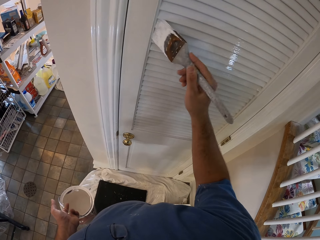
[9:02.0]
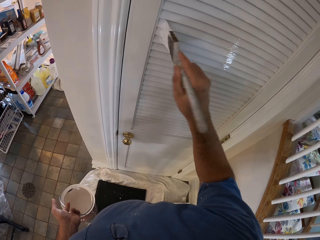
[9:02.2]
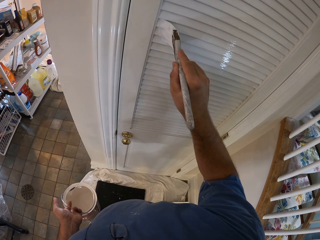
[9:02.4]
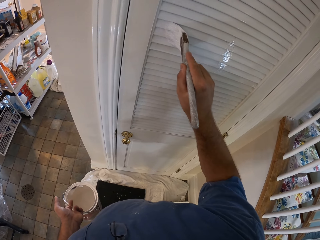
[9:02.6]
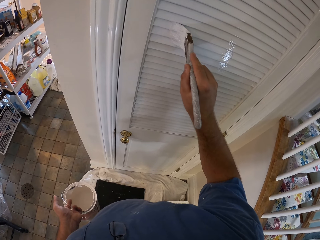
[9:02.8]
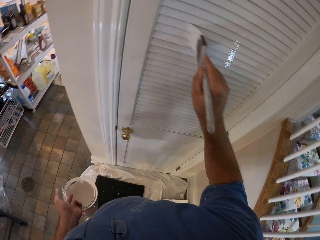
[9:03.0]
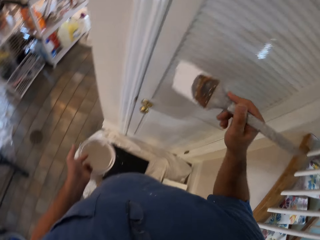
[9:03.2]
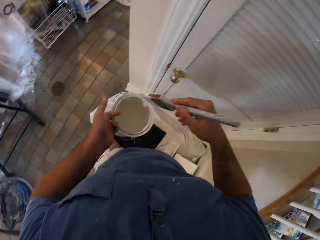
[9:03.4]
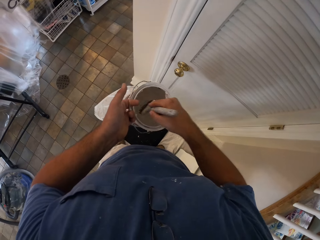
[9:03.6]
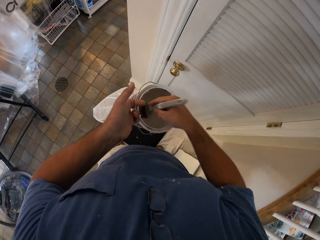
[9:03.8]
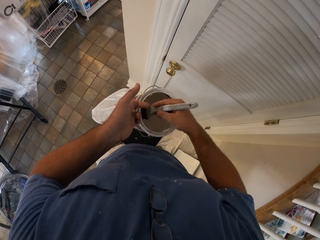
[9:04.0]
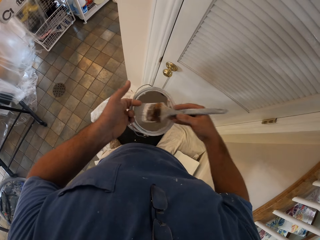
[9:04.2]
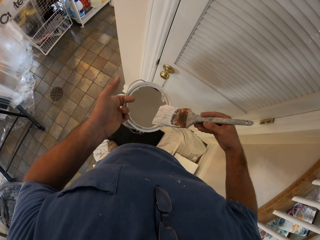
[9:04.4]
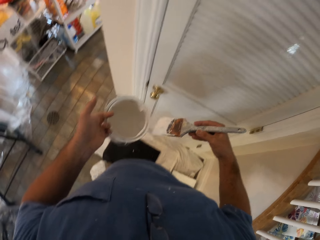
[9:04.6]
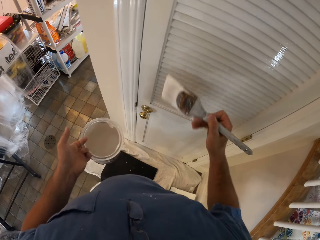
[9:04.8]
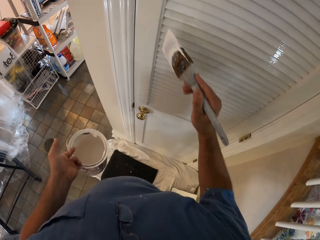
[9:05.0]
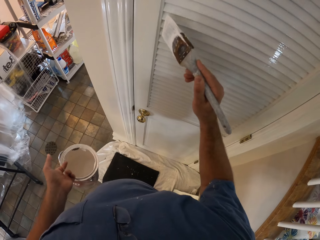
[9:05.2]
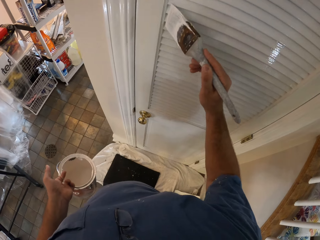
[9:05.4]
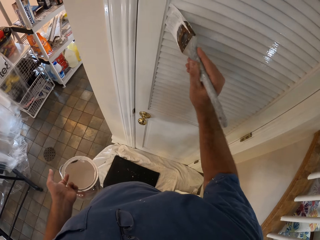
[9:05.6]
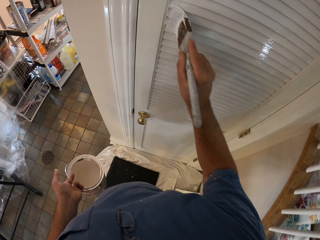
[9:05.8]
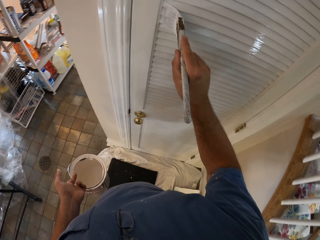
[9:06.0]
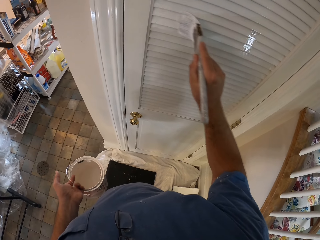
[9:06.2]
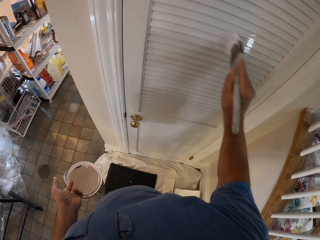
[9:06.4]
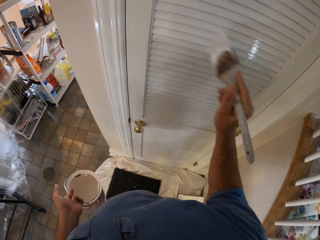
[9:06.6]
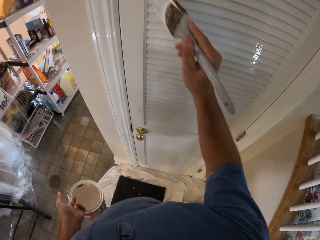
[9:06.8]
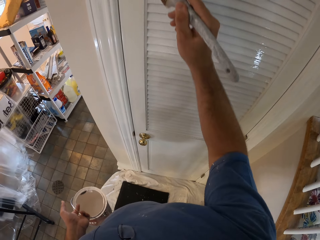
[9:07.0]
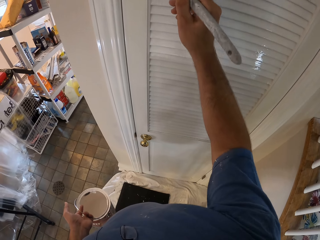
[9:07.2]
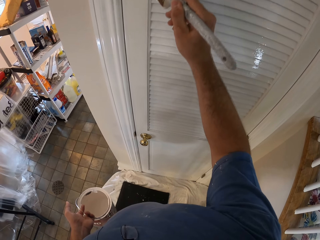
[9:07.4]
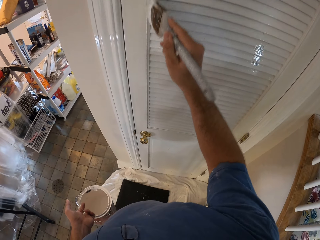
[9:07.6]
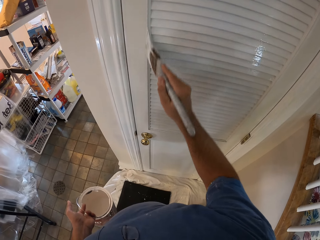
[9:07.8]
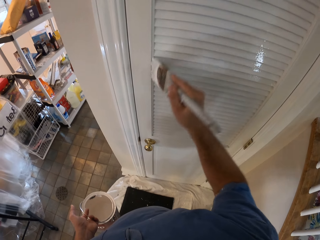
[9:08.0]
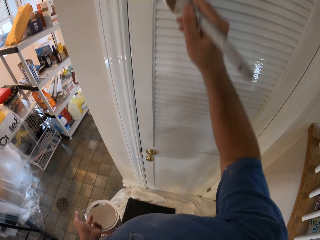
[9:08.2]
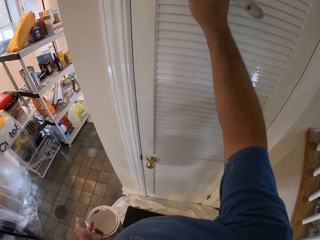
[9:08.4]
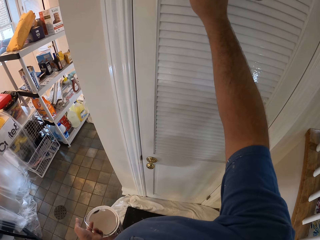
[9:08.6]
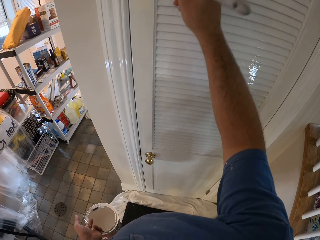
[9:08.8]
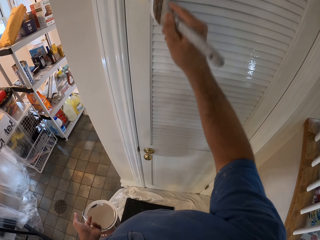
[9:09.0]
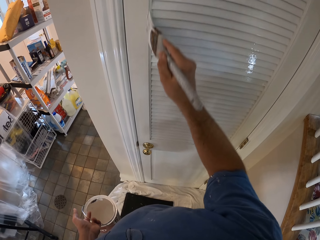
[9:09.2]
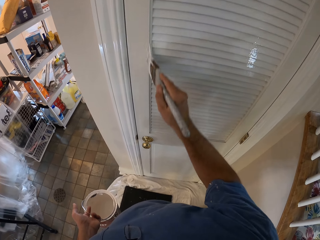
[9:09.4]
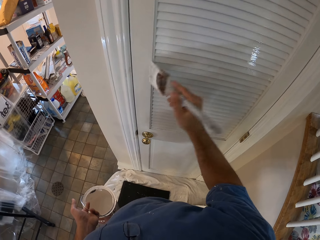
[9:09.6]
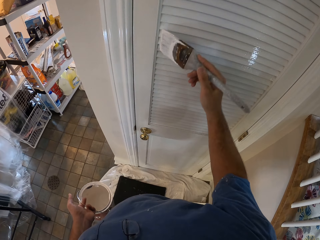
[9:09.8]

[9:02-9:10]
The camera wearer dips the paint brush into the paint container. He removes the paint brush from the paint container. He paints the door with the paint brush in his right hand.

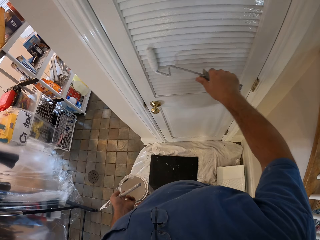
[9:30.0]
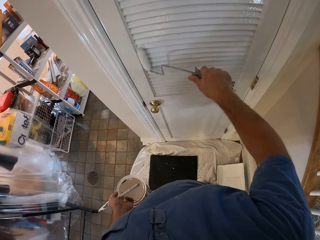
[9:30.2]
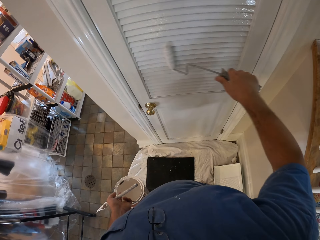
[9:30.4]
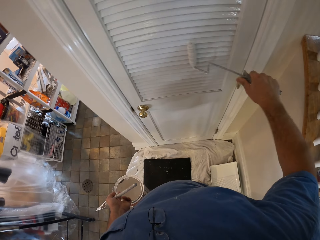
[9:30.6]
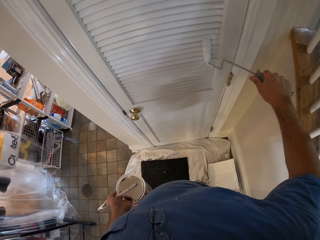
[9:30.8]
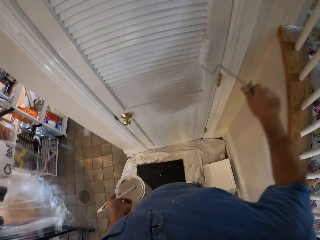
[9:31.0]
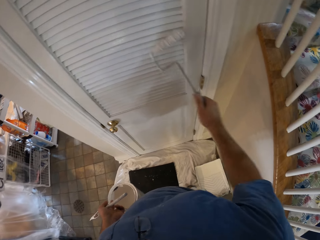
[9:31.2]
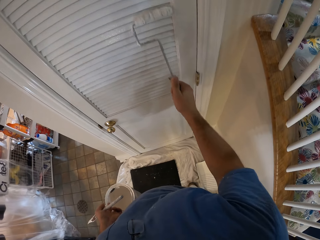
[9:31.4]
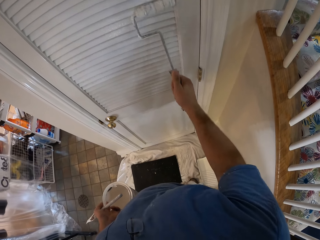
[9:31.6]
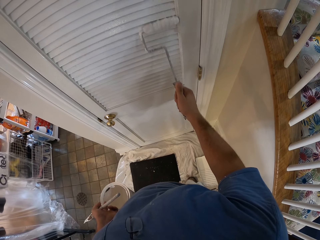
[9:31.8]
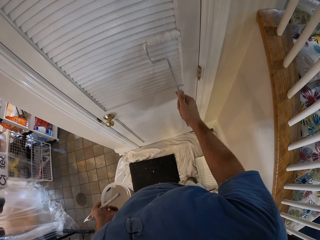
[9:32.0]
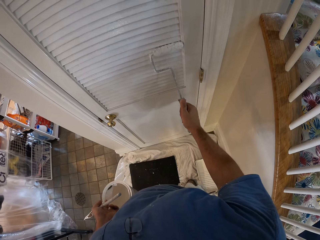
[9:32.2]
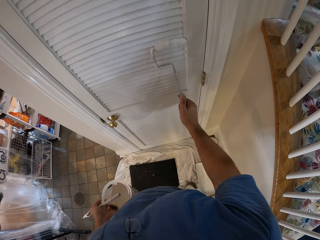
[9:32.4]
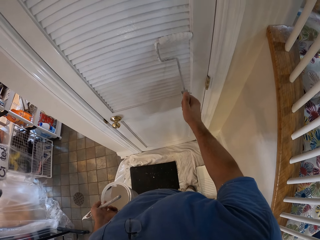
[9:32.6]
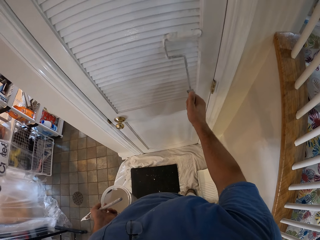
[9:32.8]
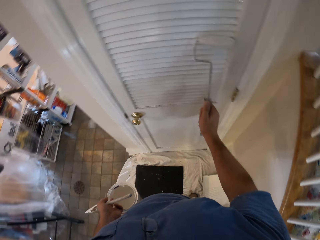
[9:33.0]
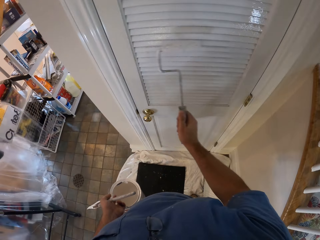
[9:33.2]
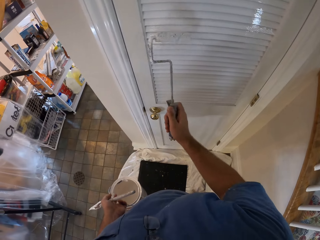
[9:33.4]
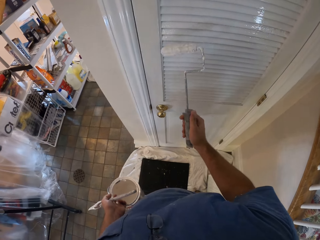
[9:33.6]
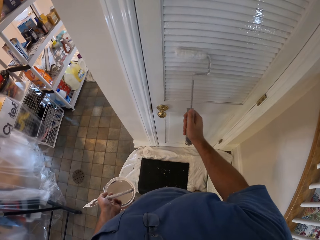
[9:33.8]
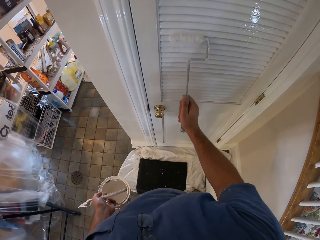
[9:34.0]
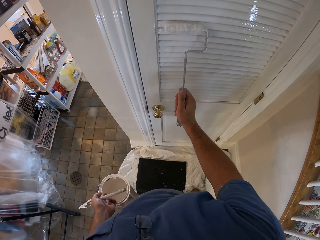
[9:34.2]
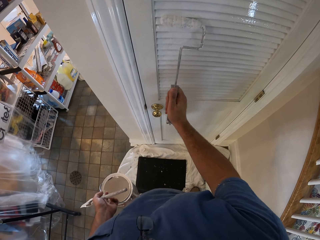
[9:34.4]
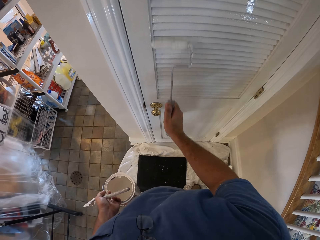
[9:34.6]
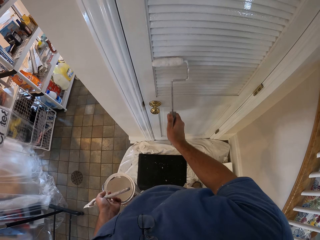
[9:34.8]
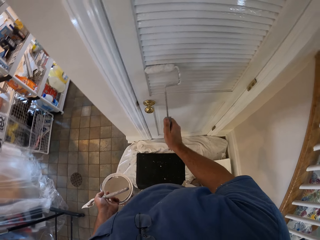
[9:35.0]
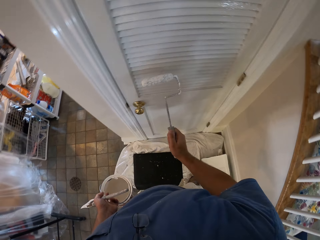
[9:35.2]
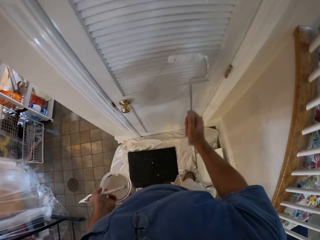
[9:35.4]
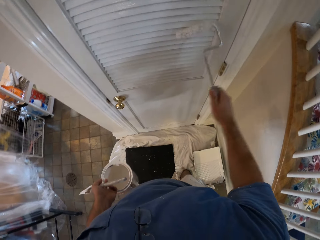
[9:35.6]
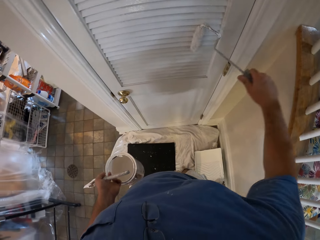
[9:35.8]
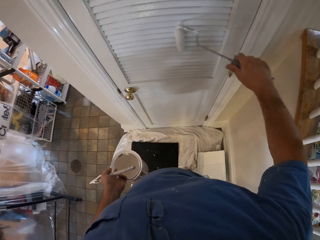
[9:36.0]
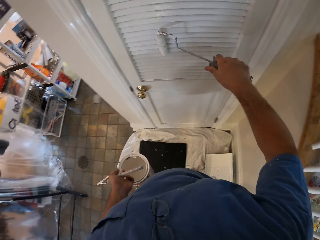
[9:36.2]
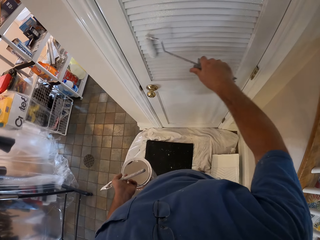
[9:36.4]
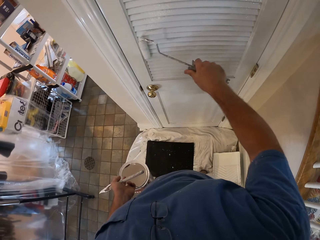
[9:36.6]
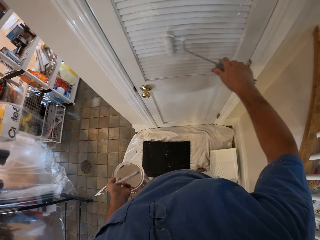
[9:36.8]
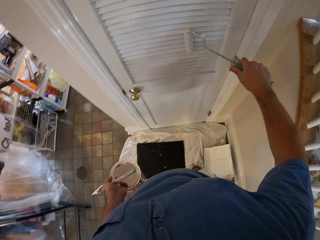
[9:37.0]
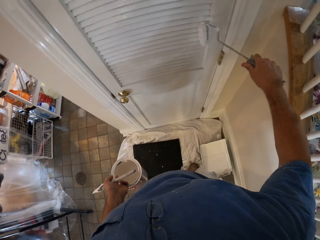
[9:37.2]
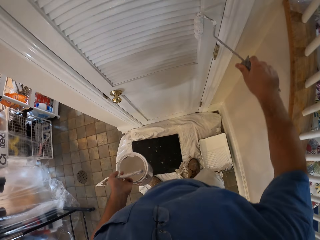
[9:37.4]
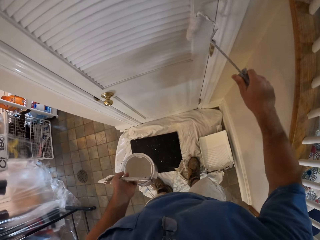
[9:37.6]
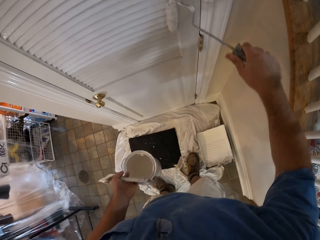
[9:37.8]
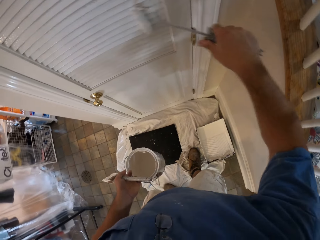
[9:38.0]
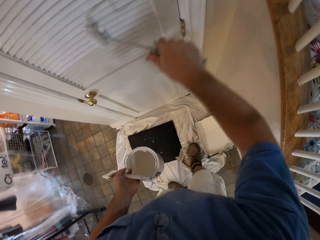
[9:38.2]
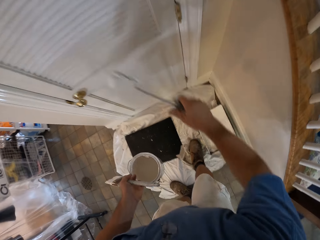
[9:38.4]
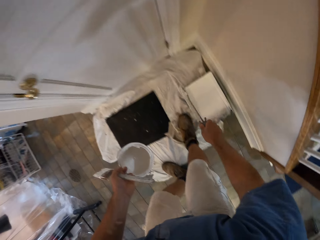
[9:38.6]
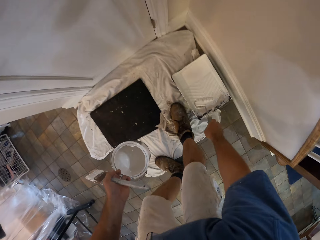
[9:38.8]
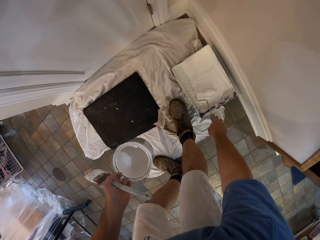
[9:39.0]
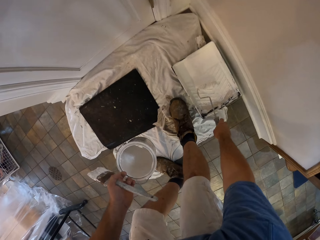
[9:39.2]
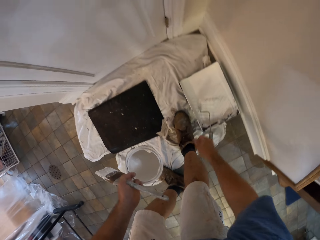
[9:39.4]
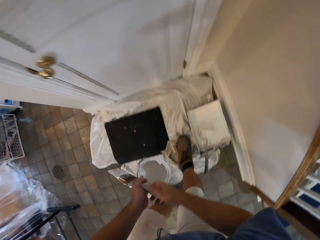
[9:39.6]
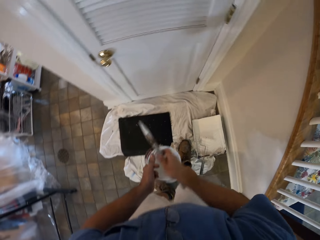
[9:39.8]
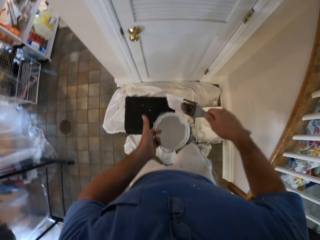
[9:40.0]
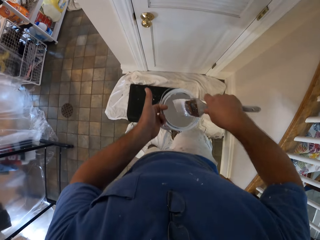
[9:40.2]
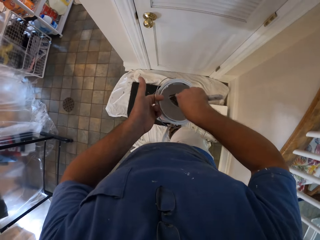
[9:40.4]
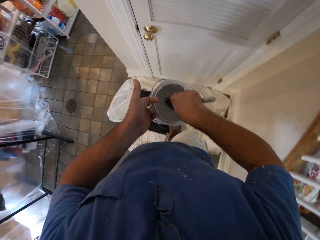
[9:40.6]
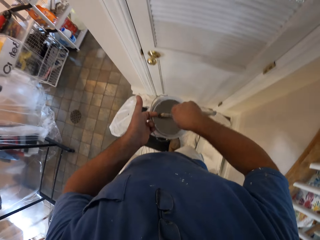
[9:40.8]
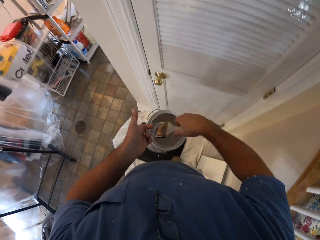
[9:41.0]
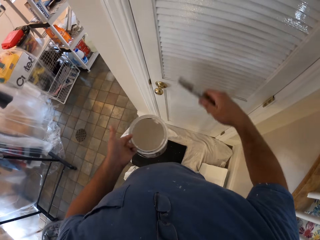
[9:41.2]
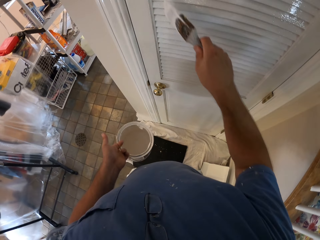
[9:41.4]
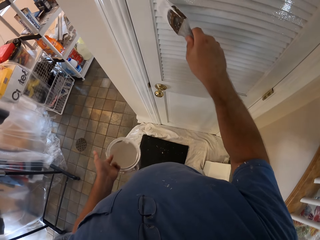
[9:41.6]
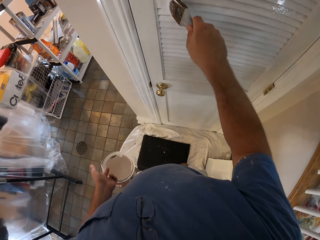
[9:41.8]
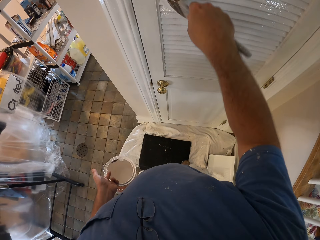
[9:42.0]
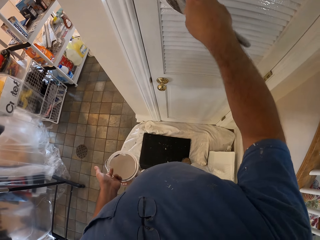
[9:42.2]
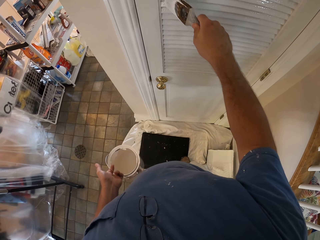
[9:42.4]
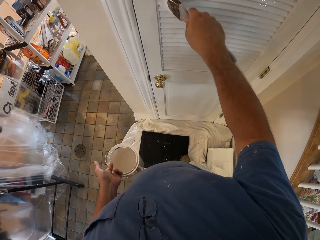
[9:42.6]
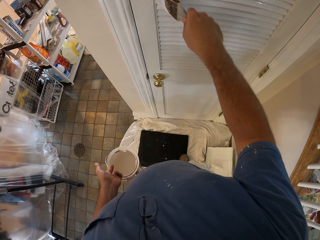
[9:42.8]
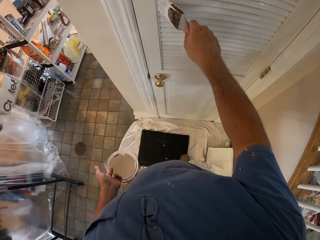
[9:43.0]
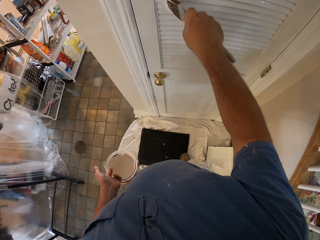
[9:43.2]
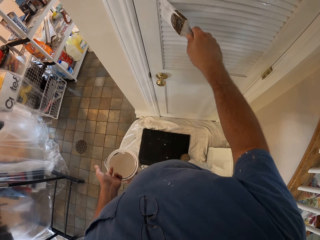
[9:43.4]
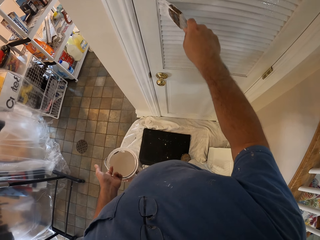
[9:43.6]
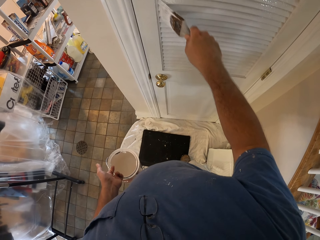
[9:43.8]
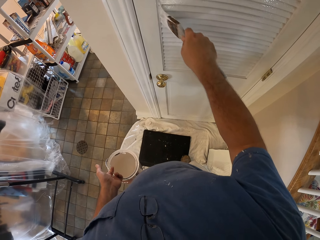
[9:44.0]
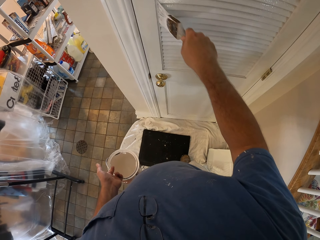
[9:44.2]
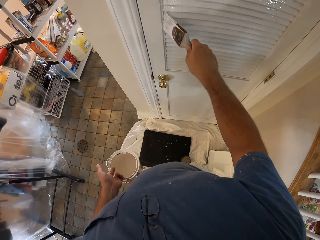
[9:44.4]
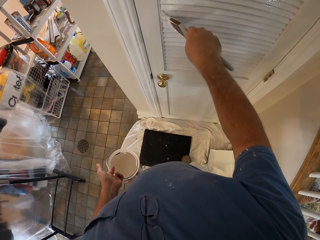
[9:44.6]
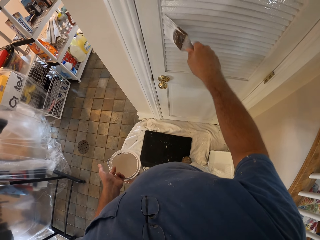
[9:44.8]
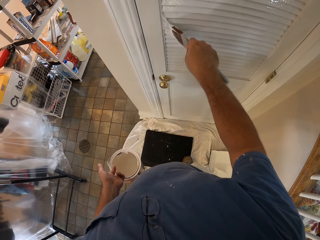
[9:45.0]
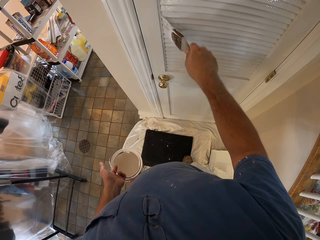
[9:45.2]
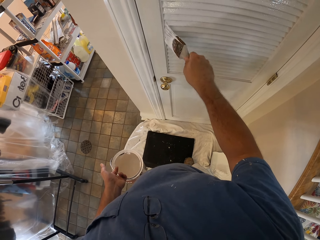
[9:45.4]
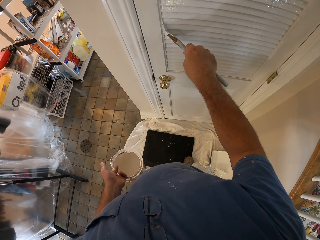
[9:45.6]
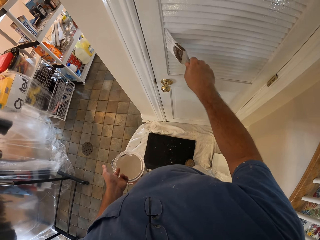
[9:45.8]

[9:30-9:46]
The camera wearer paints the door vertically. He shifts the roller brush to another point of the door. He rotates the brush. He paints the door vertically. He shifts the roller brush to another point of the door. He paints the door horizontally. He bends down to the paint tray. He puts the roller brush on the paint tray. He takes the paint brush from his left hand to his right hand. He dips the brush into the paint can in his left hand. He removes the brush from the paint can. He continues painting the door vertically with the brush.
